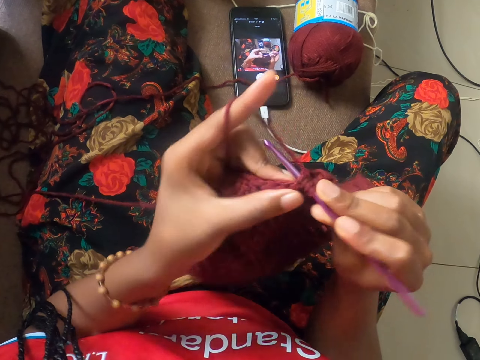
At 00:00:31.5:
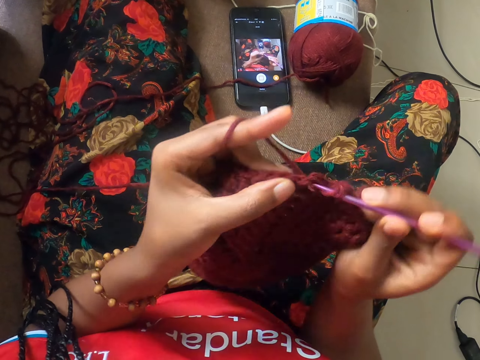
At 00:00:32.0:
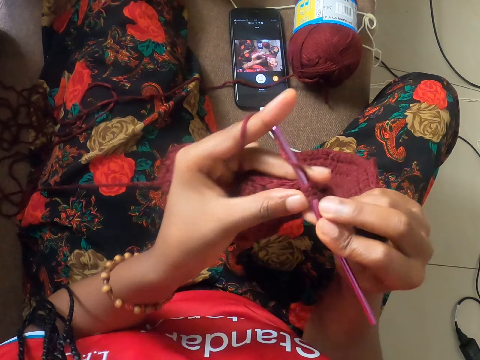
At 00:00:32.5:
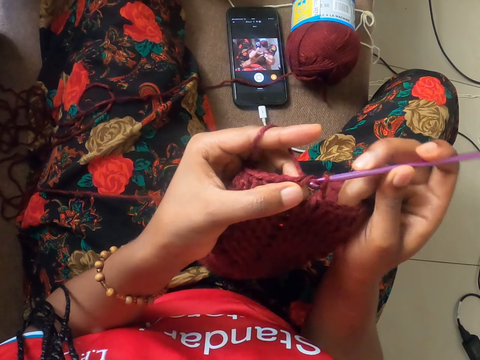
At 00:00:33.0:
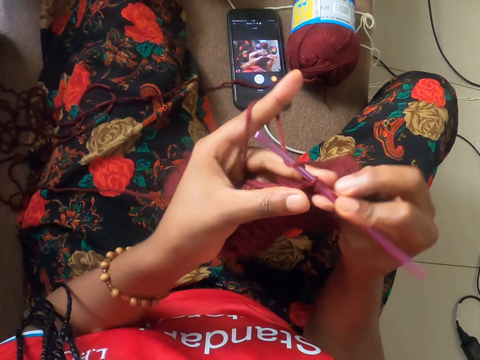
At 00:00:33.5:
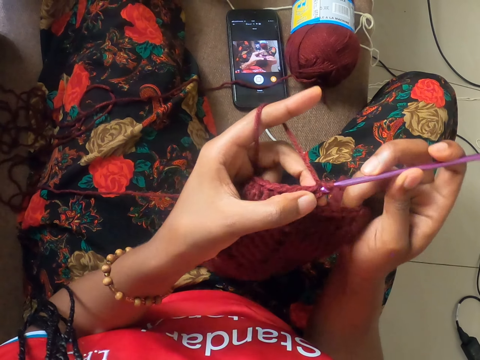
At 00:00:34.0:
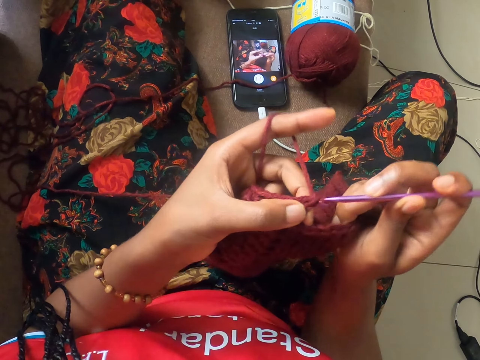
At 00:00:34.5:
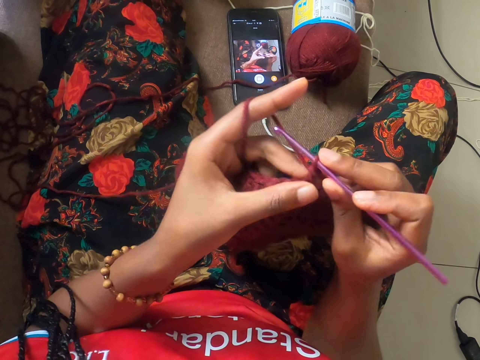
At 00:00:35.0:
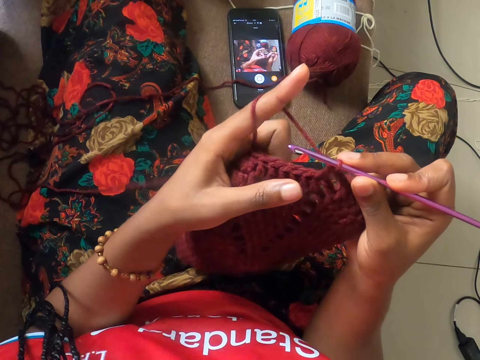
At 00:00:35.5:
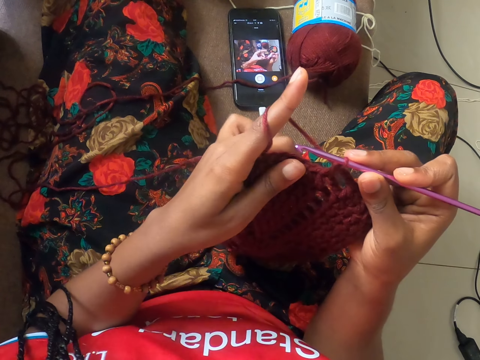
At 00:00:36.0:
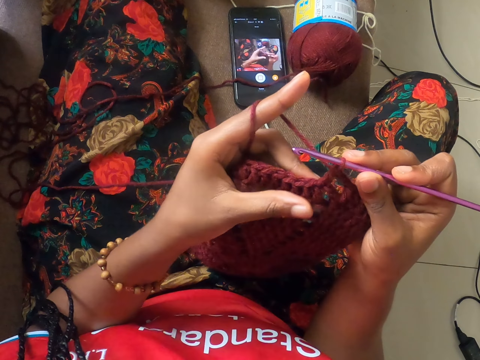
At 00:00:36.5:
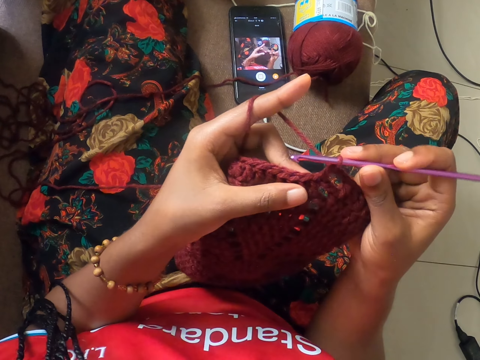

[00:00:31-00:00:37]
The camera wearer knits with a knitting needle.

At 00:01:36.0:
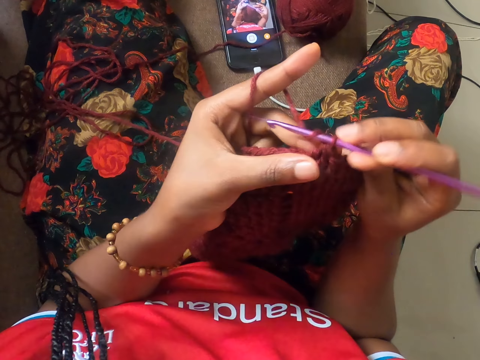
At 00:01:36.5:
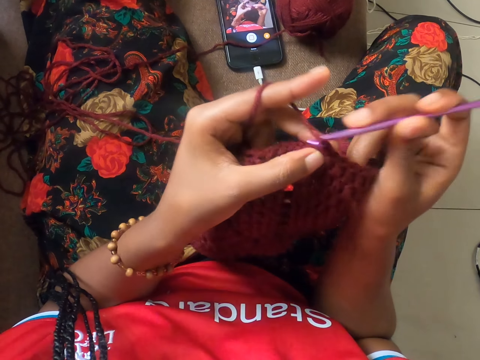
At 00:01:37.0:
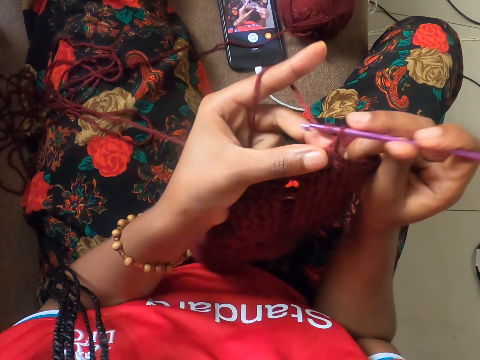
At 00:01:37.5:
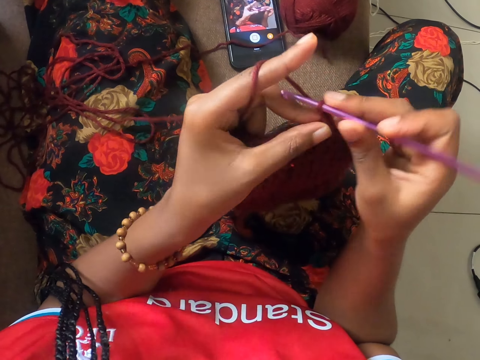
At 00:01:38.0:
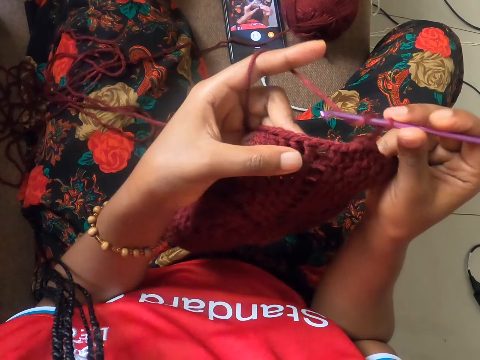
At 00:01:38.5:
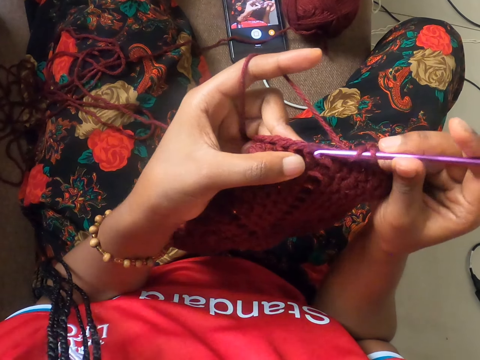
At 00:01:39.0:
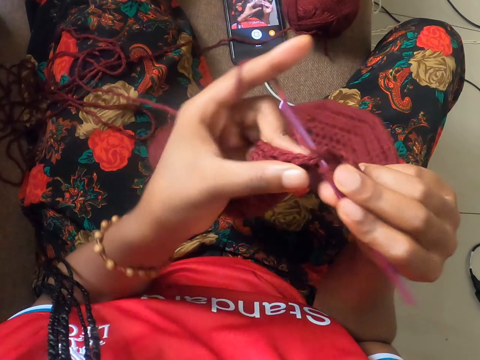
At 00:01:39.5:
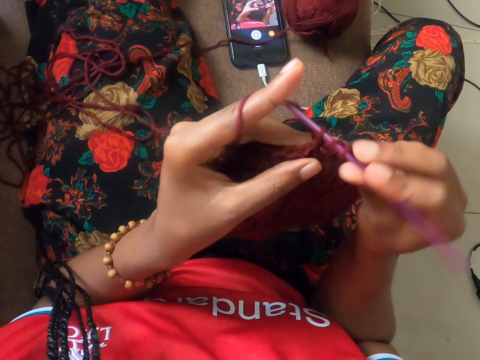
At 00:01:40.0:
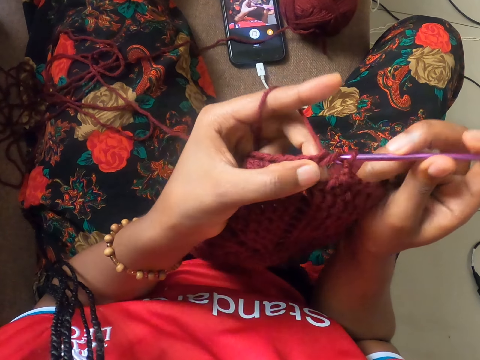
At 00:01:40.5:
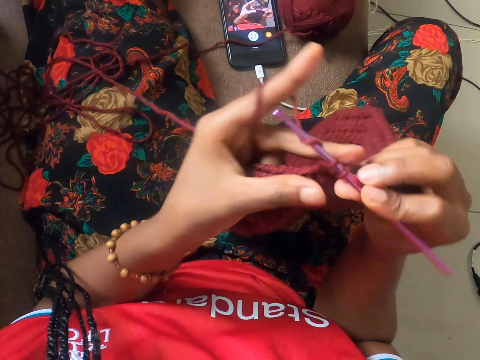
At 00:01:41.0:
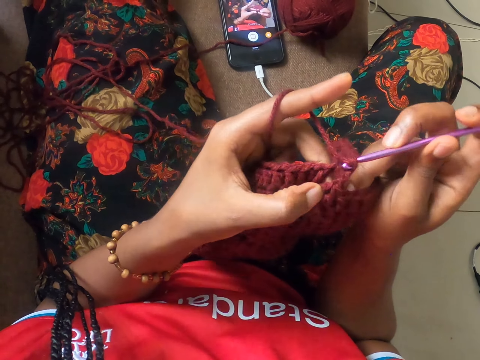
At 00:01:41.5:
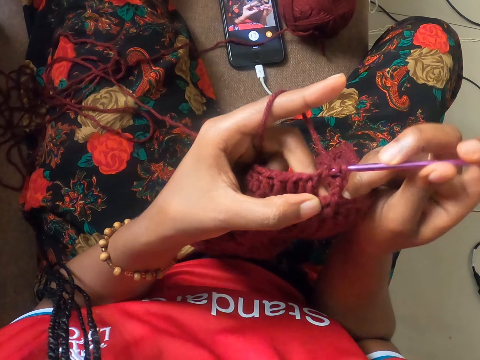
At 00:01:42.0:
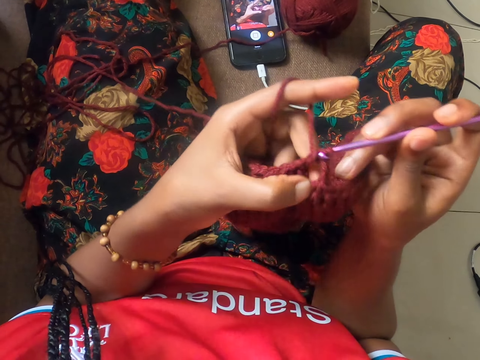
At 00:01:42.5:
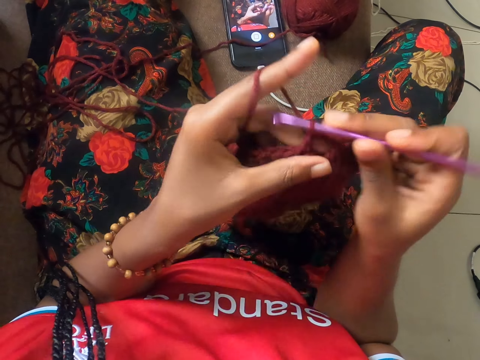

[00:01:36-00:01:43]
The camera wearer knits with a knitting needle.

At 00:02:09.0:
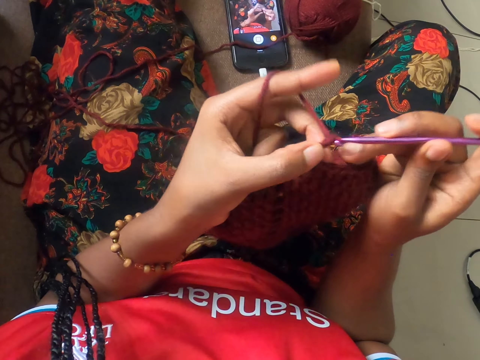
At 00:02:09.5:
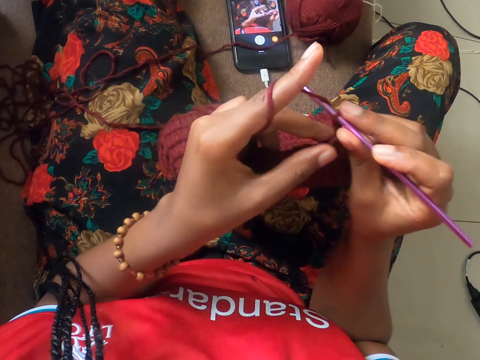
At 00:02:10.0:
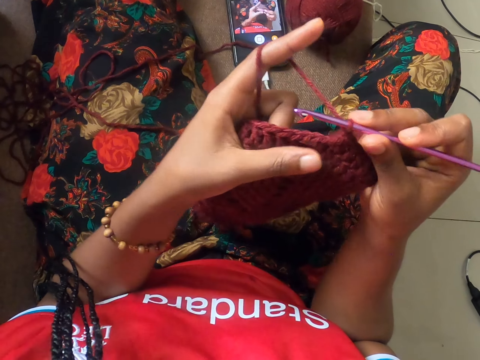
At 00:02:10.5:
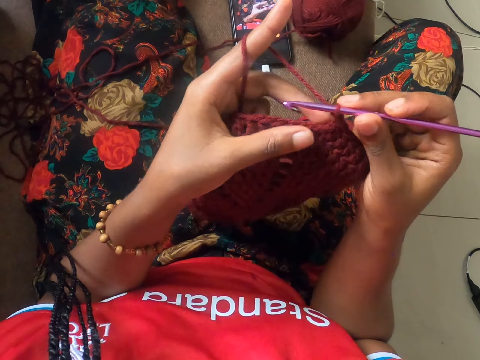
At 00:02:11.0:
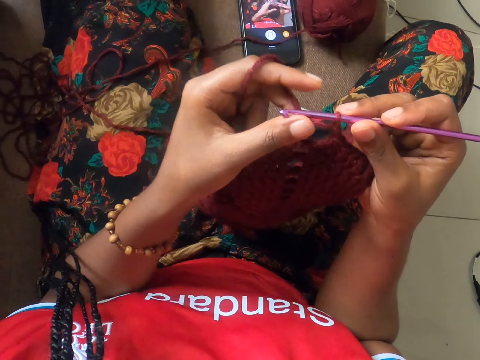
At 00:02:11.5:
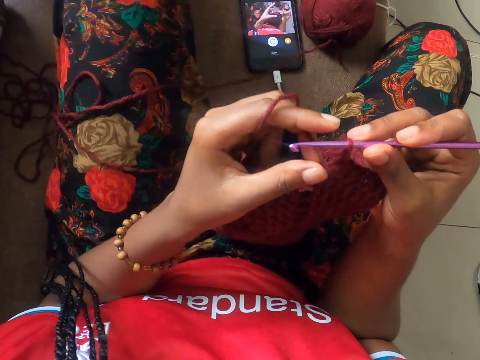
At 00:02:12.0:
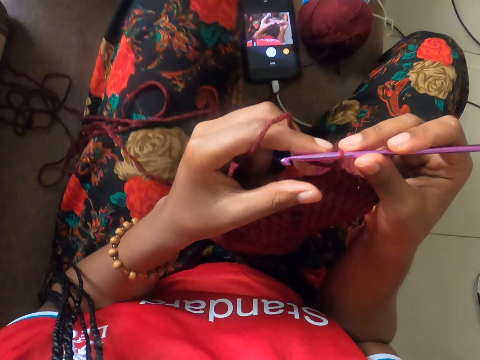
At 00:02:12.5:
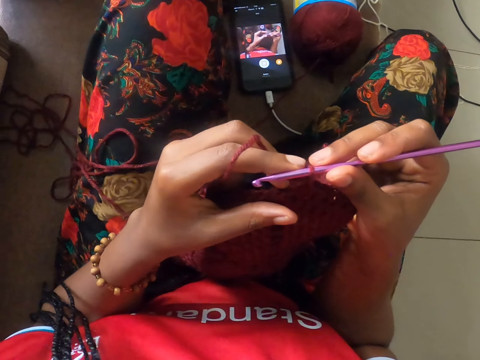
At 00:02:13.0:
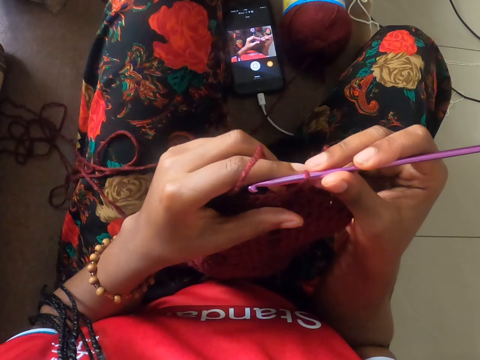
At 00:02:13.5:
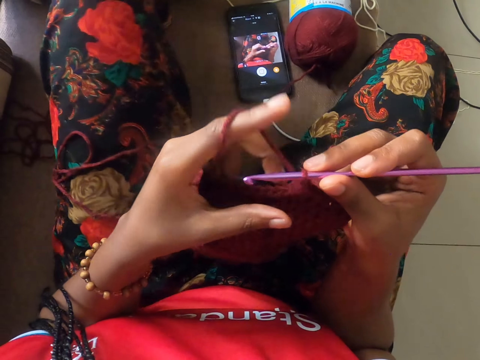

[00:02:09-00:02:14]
The camera wearer adjusts her left leg.

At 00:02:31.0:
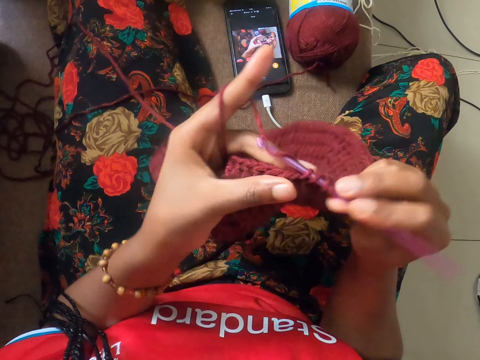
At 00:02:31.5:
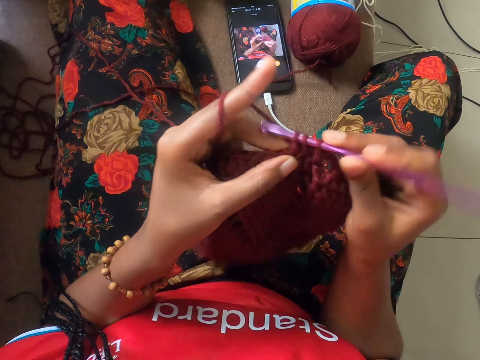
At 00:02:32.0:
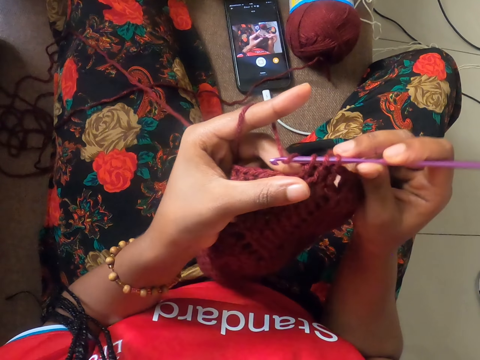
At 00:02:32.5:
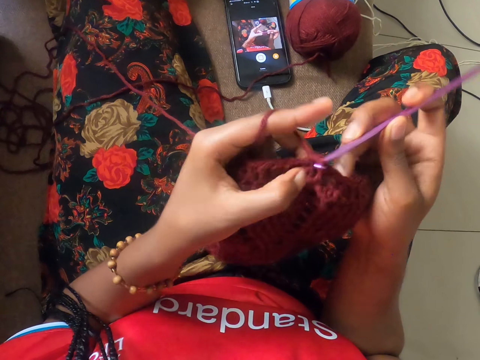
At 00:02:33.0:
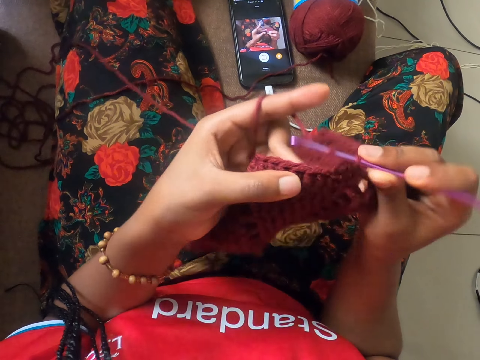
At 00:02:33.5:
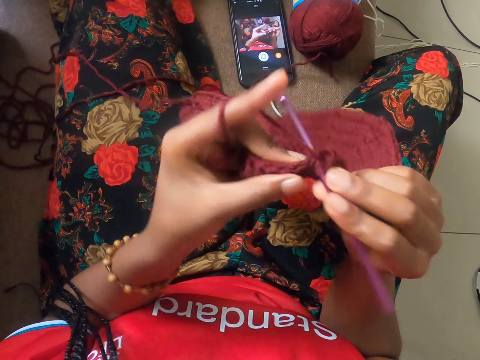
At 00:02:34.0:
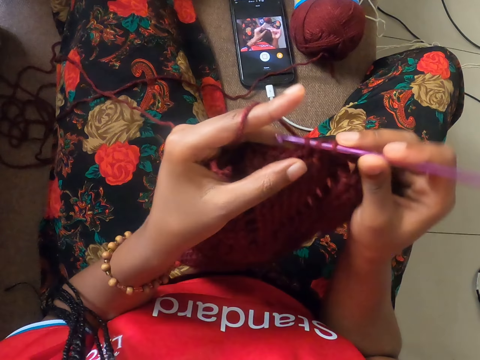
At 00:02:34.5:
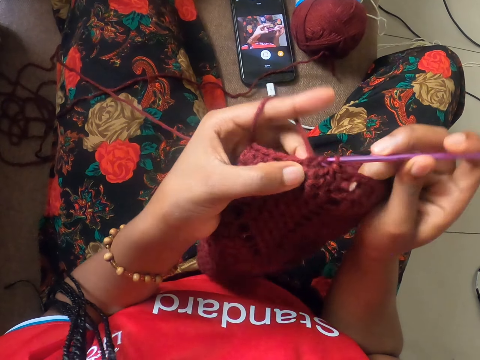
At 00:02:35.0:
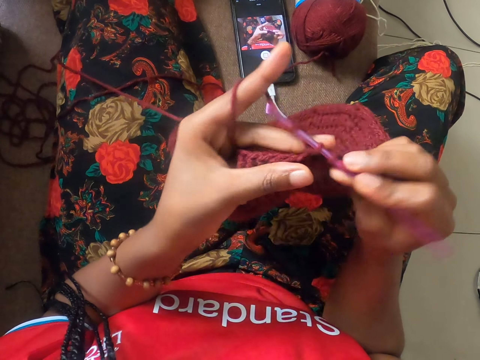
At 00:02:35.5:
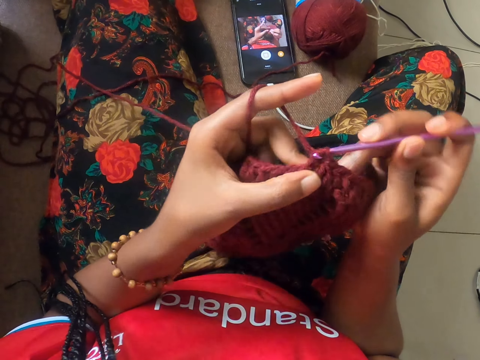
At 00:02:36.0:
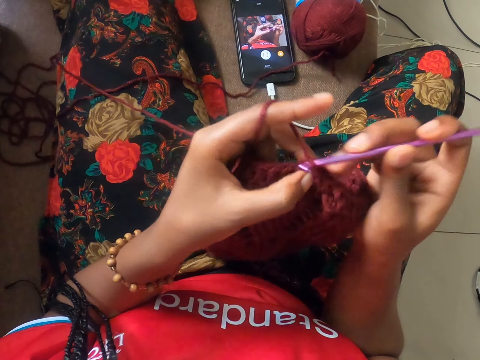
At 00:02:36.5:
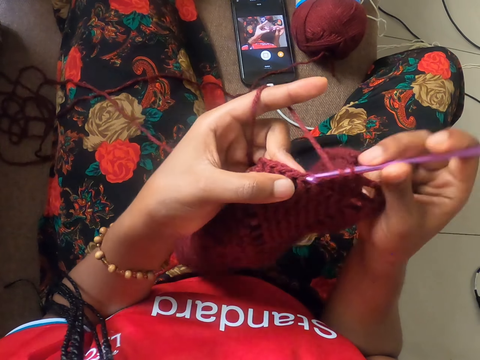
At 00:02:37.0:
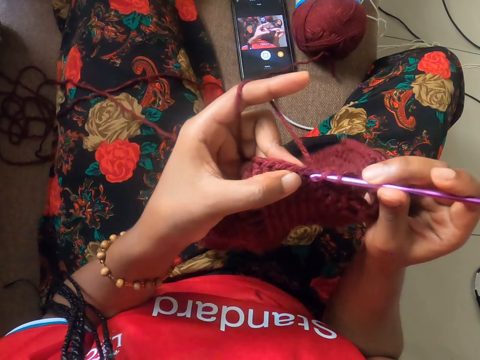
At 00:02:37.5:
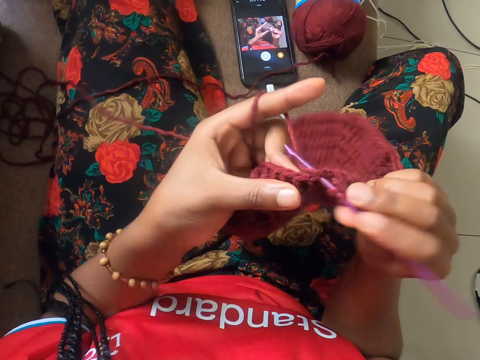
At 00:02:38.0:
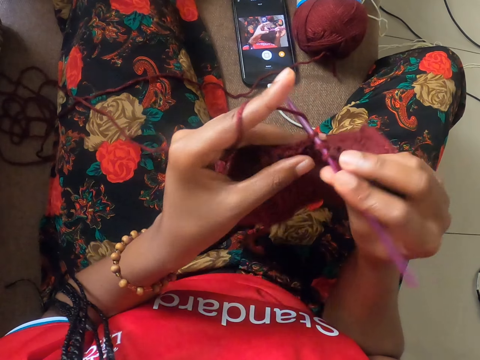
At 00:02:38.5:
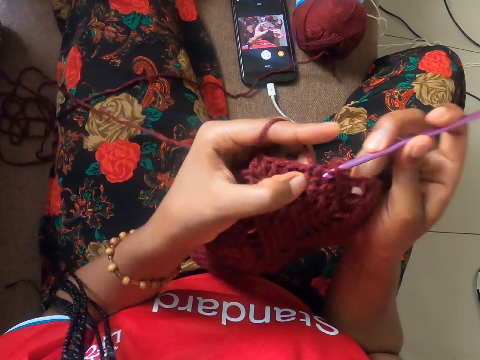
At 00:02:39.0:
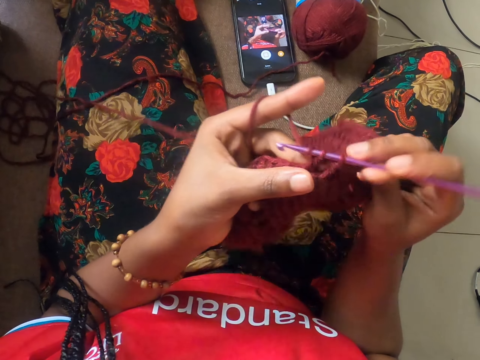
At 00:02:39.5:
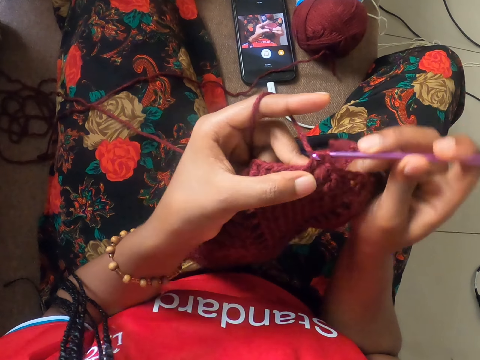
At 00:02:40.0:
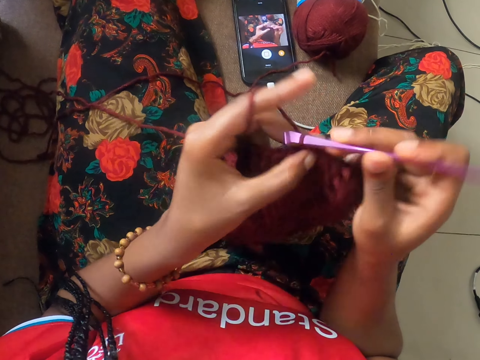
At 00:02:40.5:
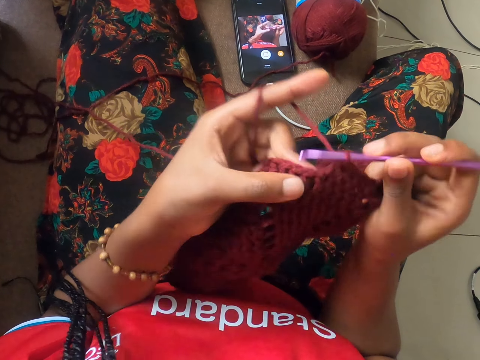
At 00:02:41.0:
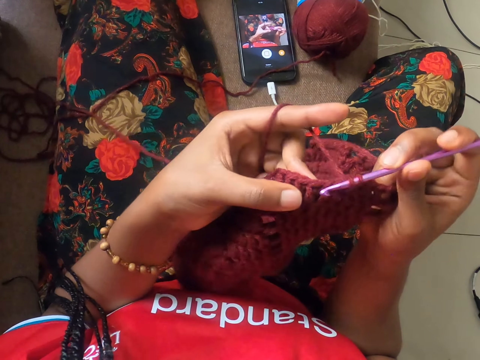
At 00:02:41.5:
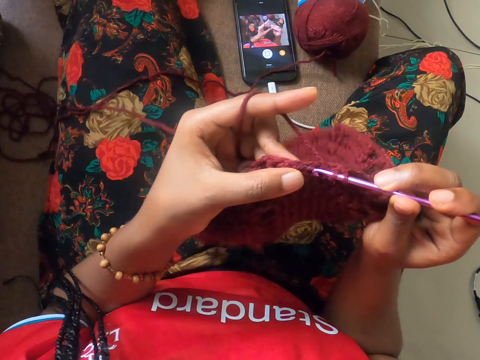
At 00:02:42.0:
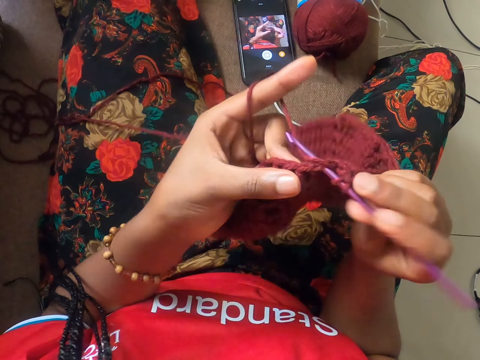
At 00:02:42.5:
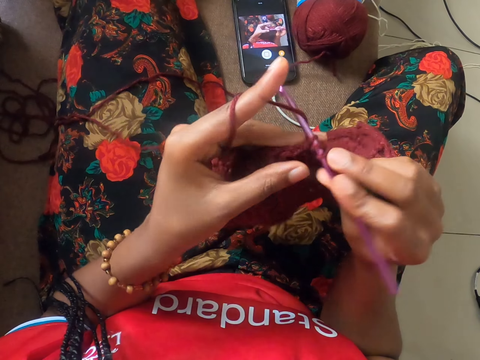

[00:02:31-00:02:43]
The camera wearer knits with a knitting needle.
